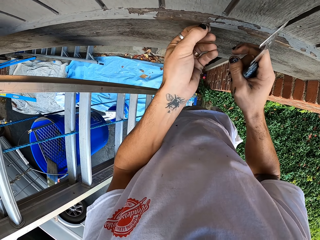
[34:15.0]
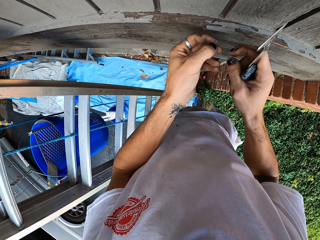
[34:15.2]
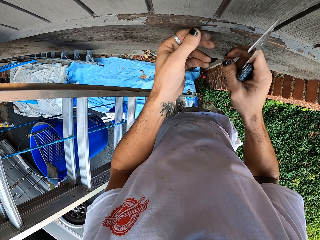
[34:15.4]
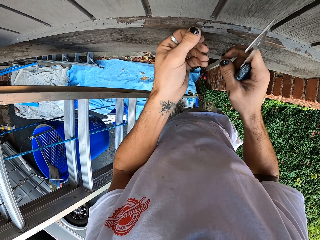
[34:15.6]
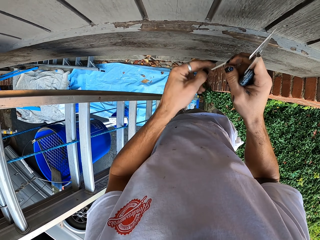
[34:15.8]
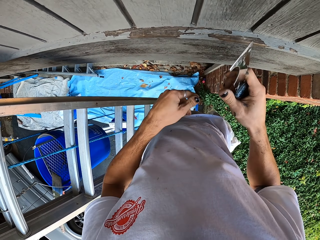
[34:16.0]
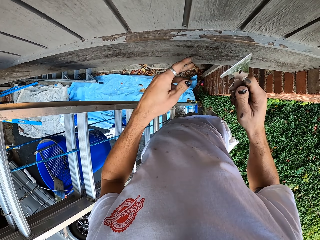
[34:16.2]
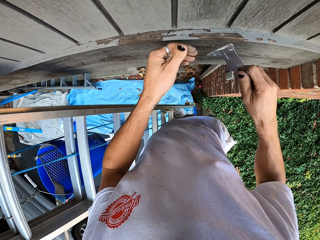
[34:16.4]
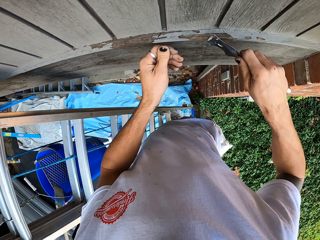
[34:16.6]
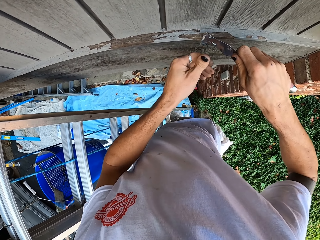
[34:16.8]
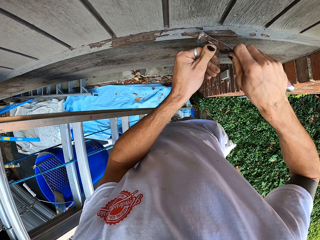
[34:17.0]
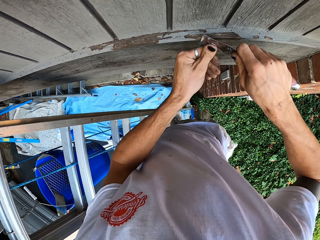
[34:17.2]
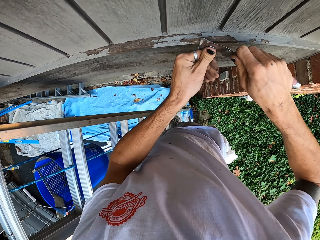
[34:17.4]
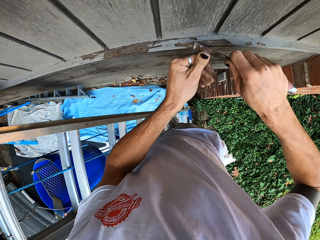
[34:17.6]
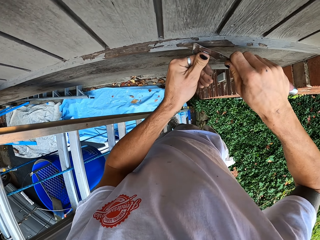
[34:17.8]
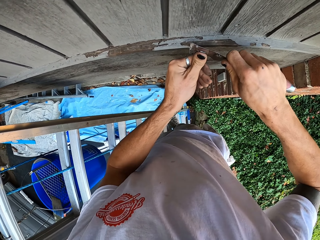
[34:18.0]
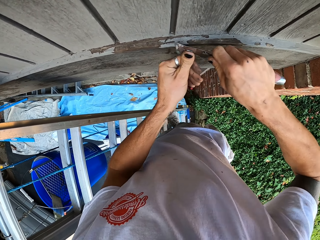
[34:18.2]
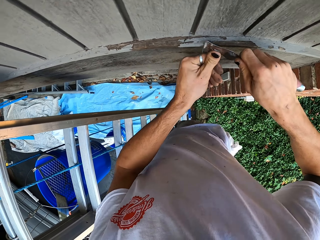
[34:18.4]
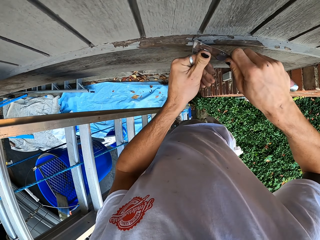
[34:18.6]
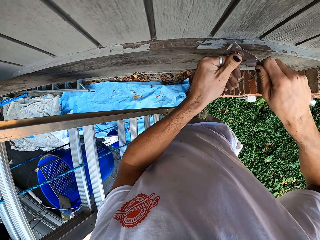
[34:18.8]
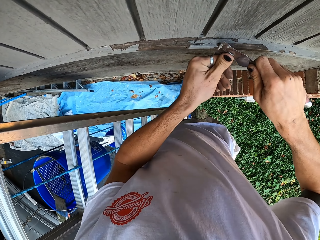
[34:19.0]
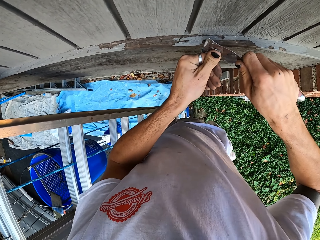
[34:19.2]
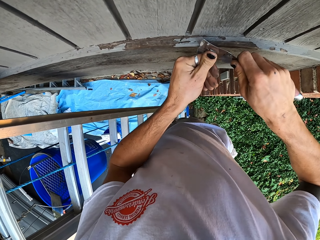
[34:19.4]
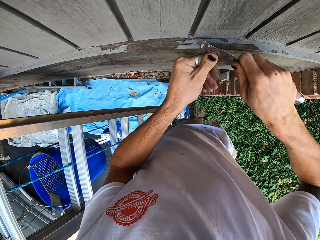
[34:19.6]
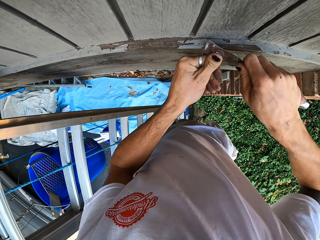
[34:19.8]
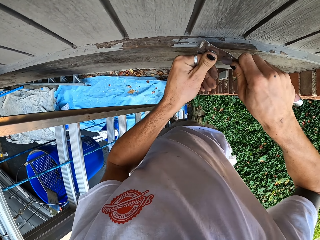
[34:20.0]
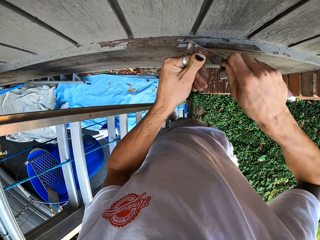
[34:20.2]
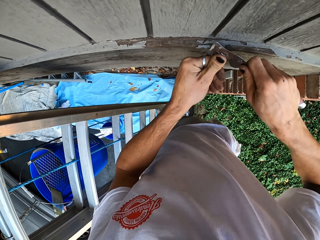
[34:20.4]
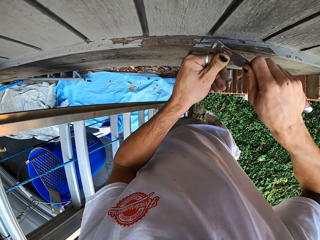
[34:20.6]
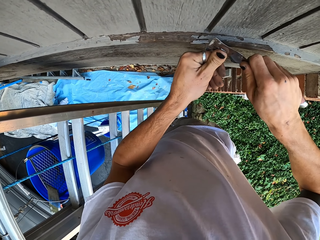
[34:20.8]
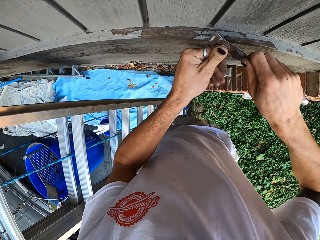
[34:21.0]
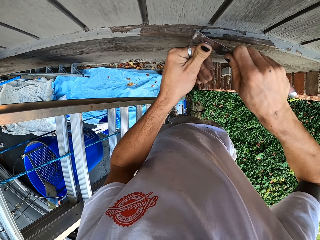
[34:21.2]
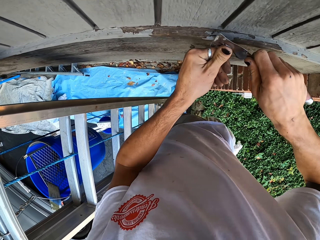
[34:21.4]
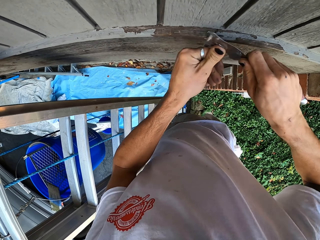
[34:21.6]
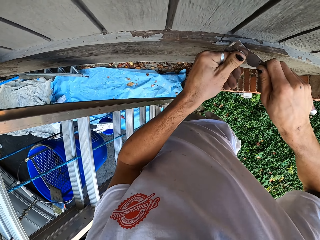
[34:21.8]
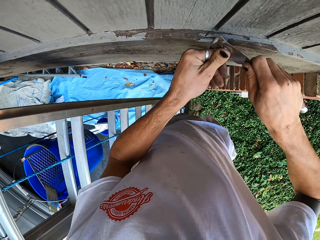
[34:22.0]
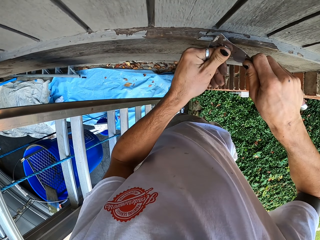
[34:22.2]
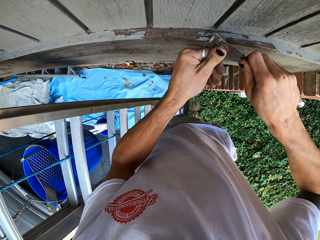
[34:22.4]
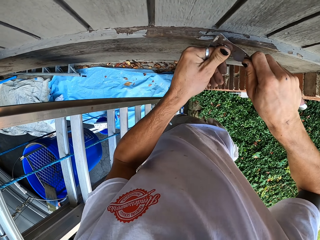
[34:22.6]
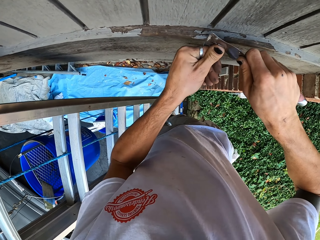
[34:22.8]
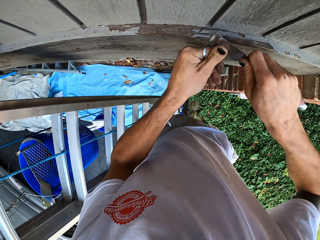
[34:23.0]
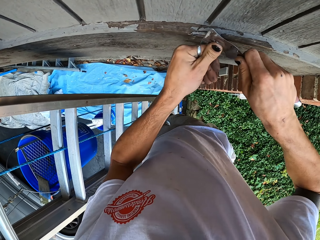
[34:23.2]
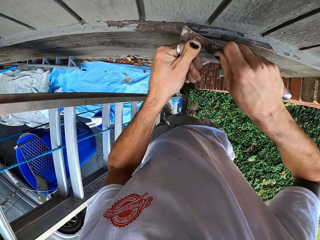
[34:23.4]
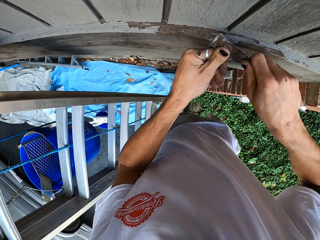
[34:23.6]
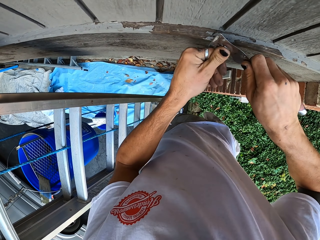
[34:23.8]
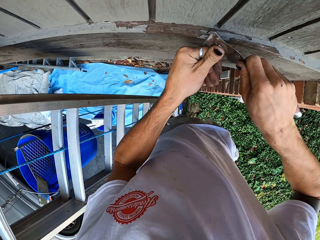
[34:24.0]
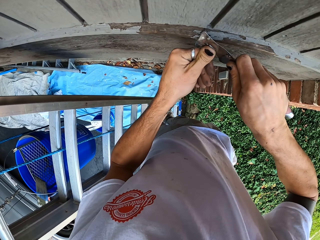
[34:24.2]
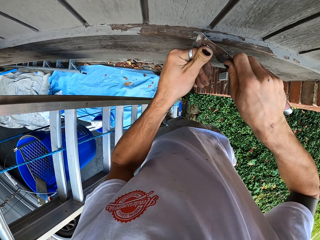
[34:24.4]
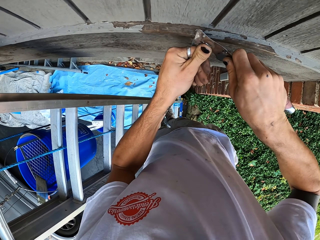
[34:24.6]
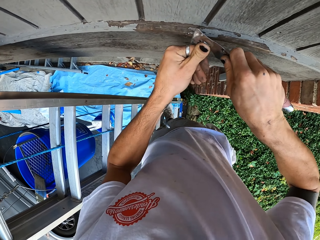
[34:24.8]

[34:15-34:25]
The camera wearer removes something on the wall with the scraper.

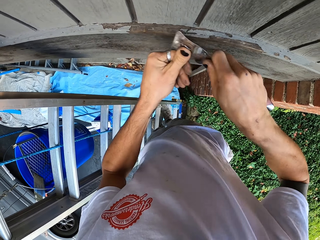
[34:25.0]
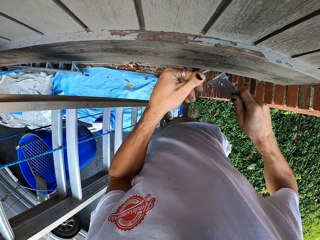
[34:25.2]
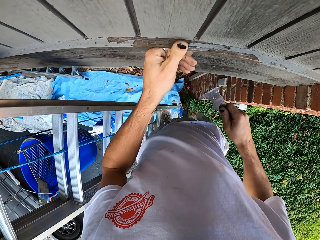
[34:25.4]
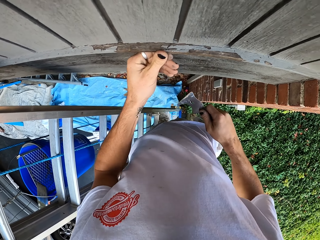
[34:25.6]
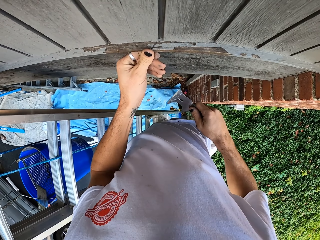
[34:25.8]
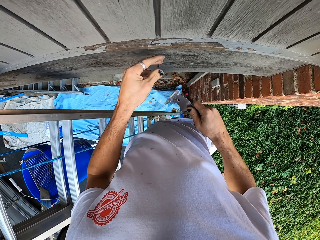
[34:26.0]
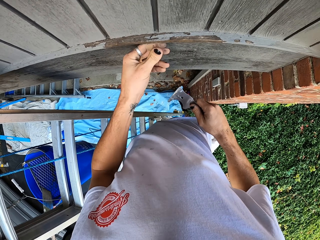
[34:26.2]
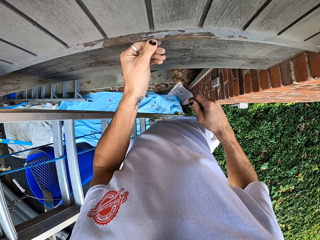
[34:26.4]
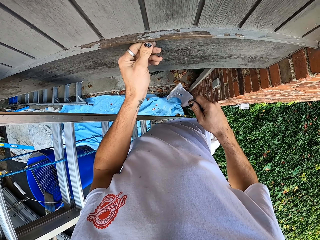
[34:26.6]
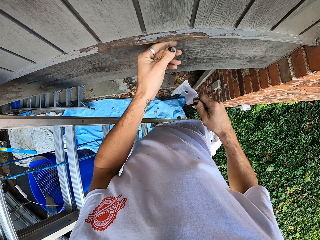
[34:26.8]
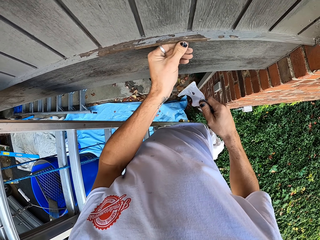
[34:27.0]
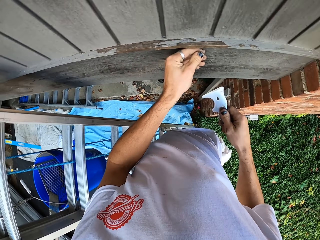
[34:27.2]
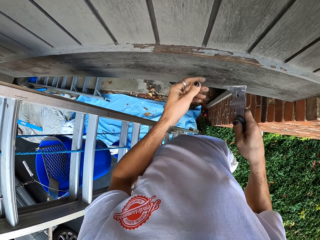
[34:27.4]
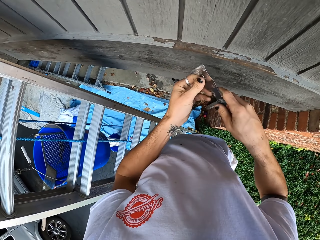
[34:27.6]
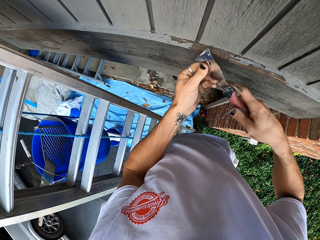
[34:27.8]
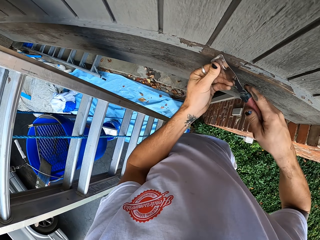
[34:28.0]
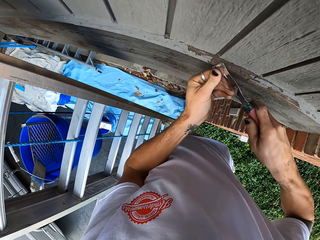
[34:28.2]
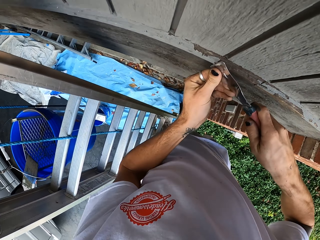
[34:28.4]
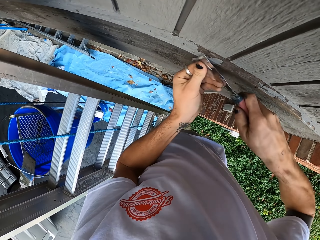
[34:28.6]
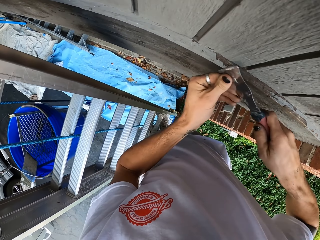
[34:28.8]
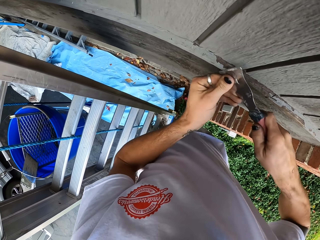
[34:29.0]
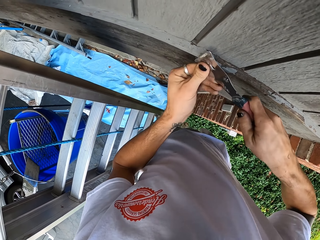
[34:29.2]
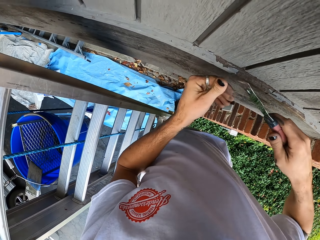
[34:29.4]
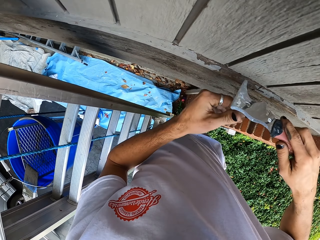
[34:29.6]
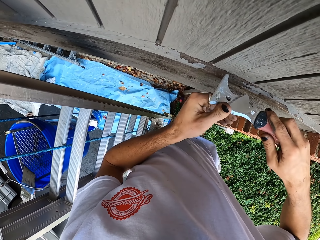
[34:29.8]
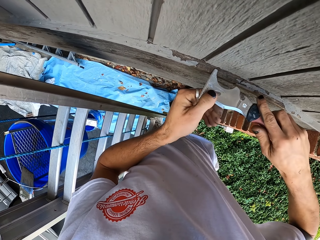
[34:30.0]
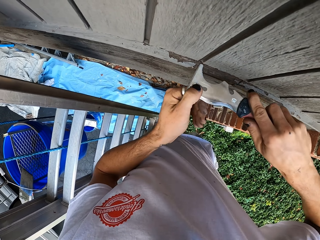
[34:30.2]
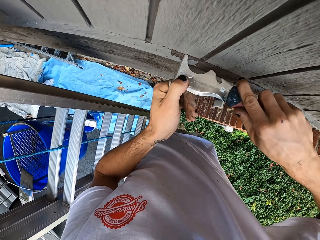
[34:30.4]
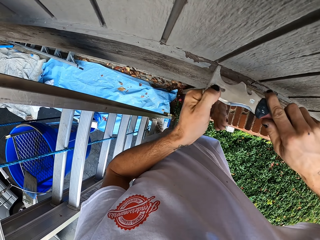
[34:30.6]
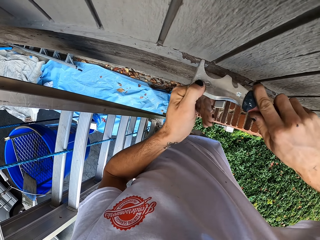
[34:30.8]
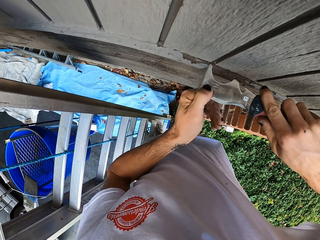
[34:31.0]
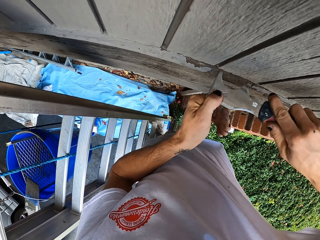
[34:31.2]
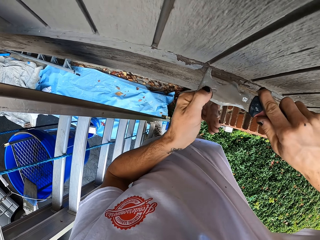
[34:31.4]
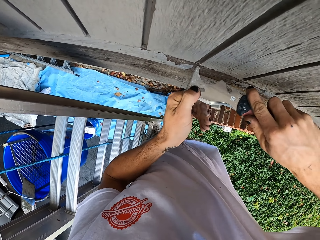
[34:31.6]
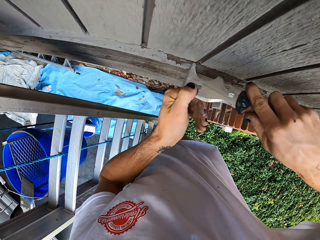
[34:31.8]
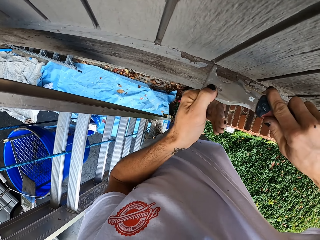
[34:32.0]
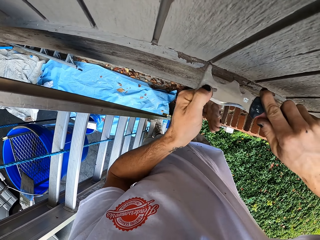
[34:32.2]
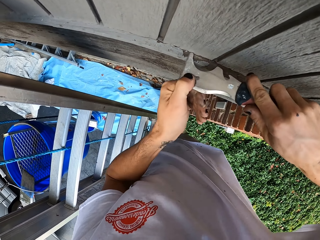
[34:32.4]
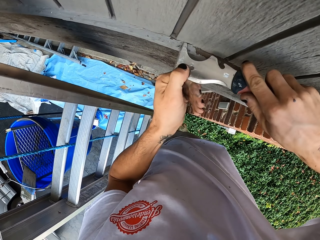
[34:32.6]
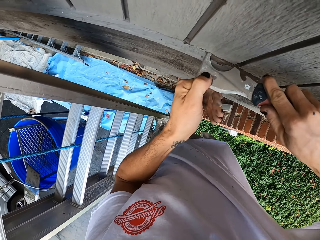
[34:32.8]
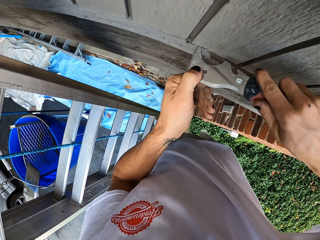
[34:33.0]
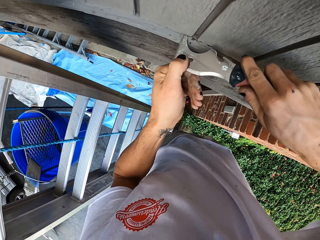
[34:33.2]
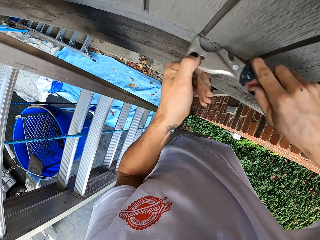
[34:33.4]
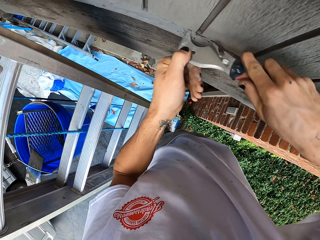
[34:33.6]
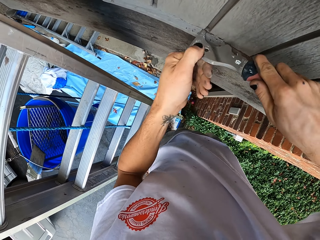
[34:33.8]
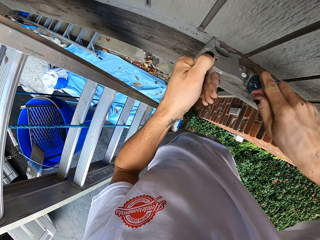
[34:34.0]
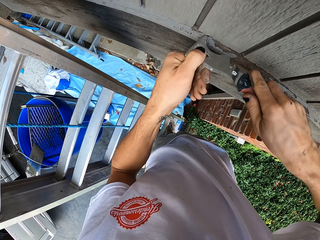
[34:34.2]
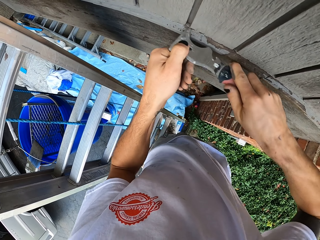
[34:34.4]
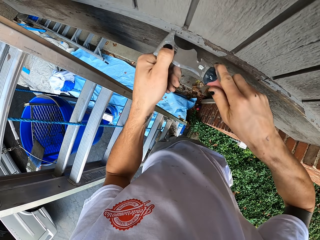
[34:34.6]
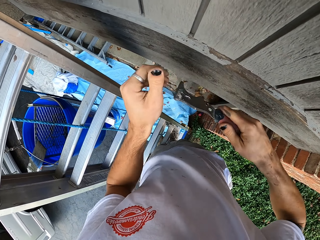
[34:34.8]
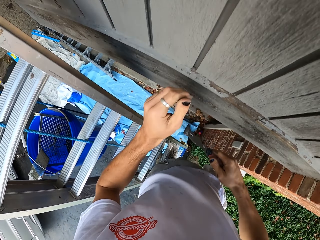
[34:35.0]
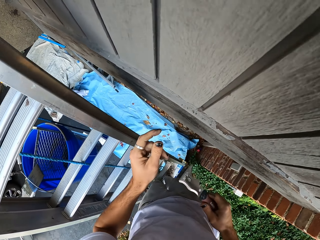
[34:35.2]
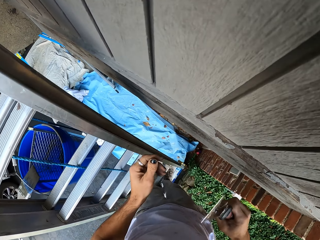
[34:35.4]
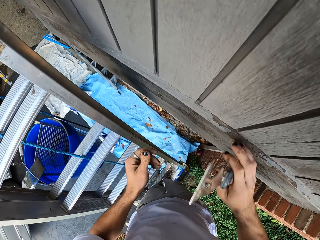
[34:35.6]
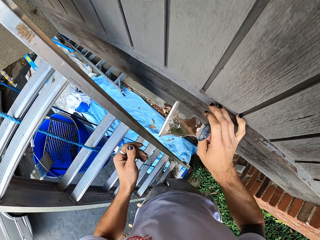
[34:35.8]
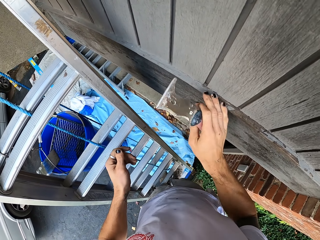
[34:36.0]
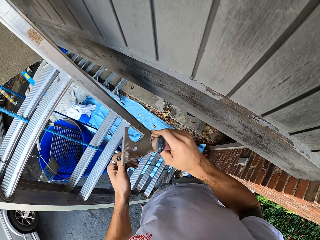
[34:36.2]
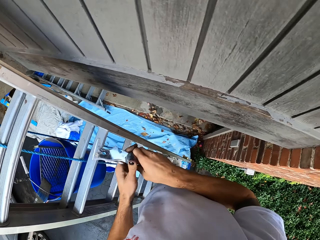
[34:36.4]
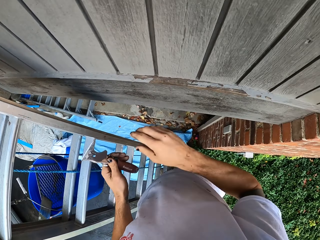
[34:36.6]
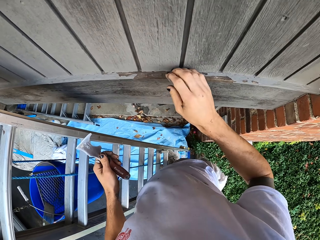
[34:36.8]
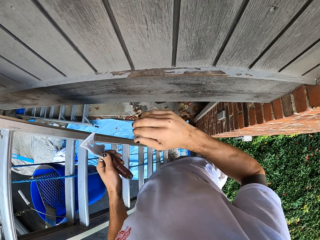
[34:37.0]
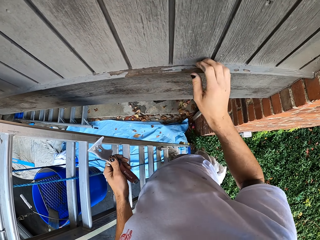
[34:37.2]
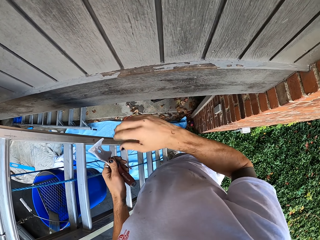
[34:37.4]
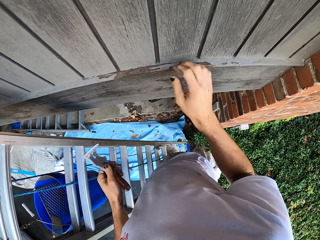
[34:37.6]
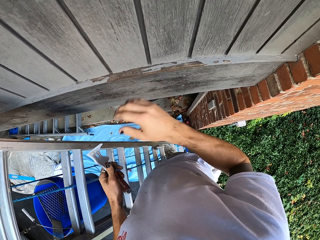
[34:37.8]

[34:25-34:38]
The camera wearer wipes the wall with his finger. He scrubs the paint on the wood. He removes something on the wall with the scraper.
